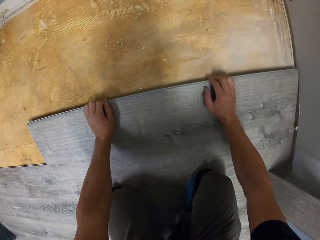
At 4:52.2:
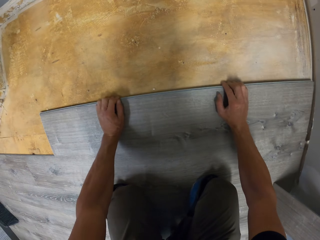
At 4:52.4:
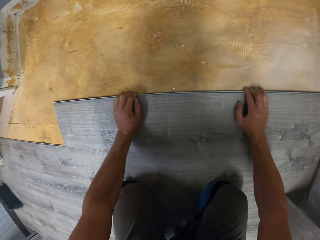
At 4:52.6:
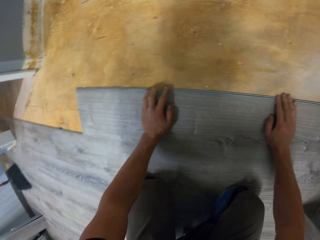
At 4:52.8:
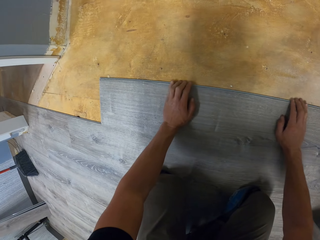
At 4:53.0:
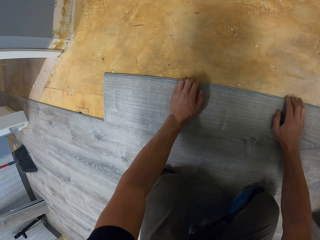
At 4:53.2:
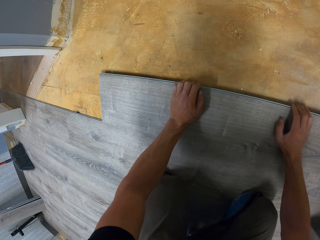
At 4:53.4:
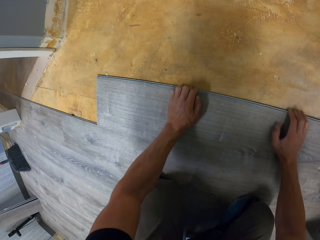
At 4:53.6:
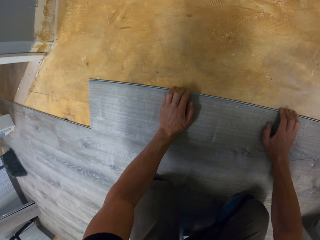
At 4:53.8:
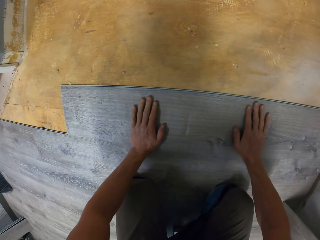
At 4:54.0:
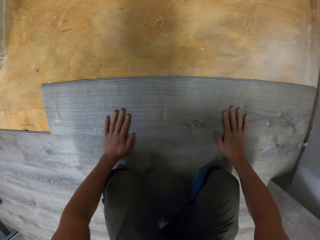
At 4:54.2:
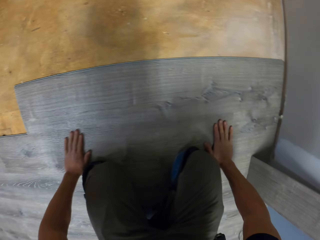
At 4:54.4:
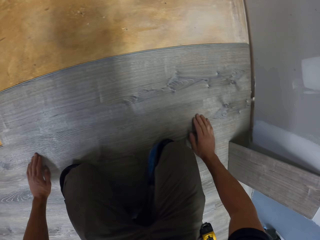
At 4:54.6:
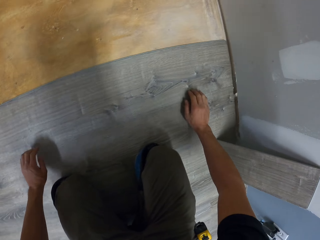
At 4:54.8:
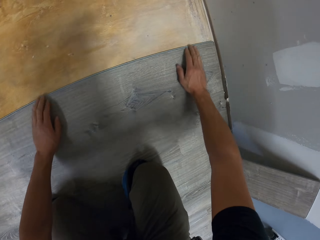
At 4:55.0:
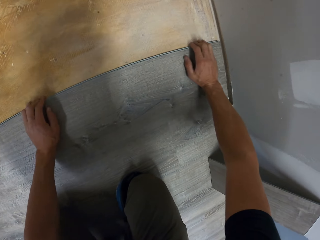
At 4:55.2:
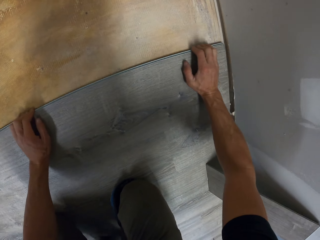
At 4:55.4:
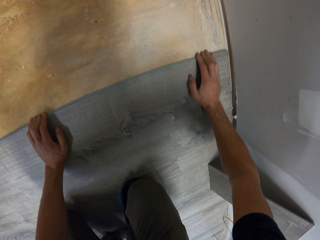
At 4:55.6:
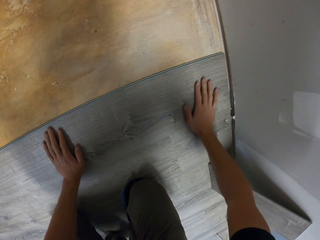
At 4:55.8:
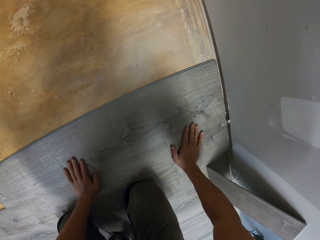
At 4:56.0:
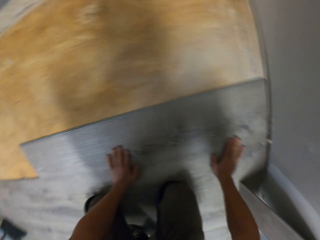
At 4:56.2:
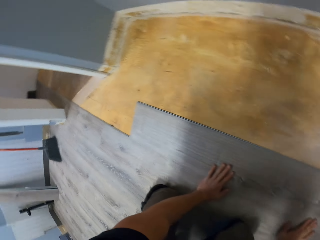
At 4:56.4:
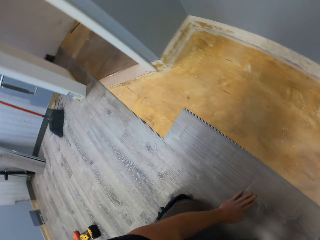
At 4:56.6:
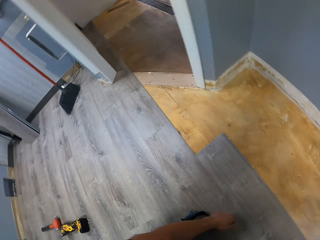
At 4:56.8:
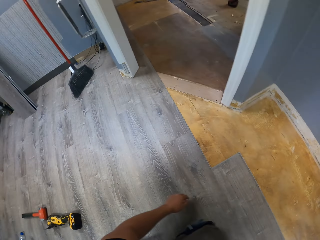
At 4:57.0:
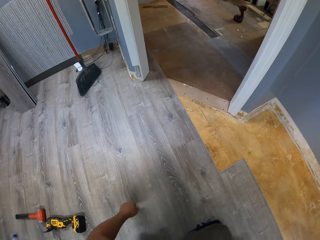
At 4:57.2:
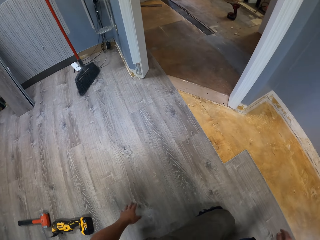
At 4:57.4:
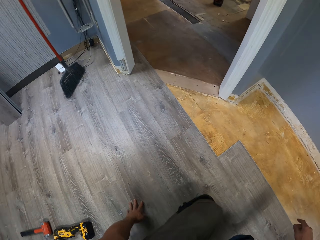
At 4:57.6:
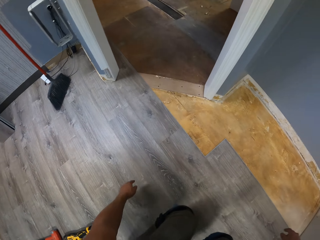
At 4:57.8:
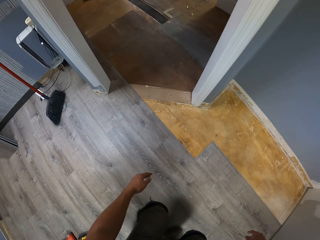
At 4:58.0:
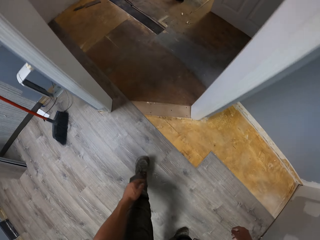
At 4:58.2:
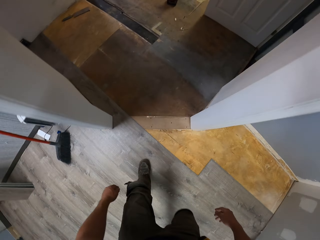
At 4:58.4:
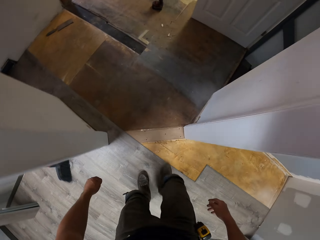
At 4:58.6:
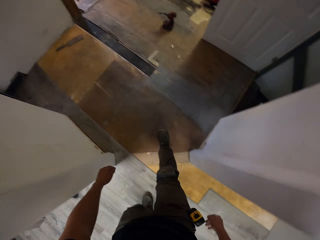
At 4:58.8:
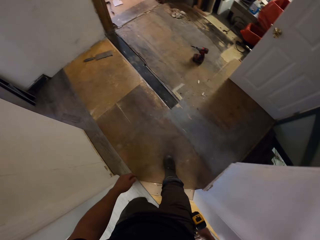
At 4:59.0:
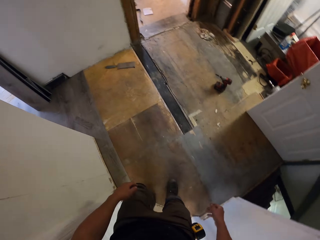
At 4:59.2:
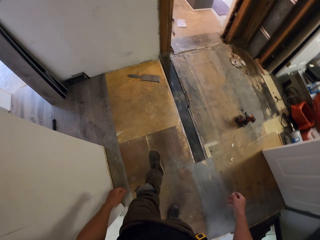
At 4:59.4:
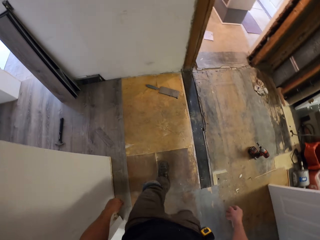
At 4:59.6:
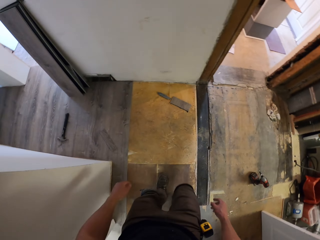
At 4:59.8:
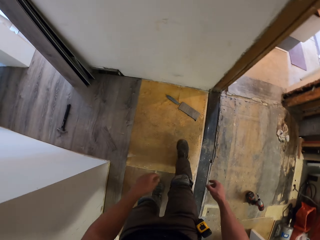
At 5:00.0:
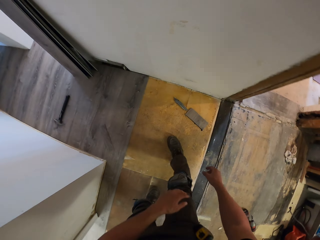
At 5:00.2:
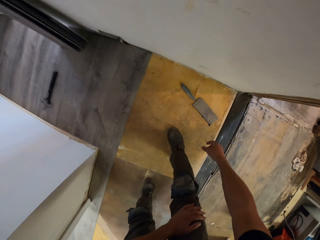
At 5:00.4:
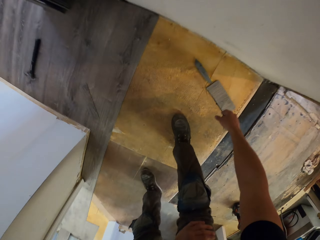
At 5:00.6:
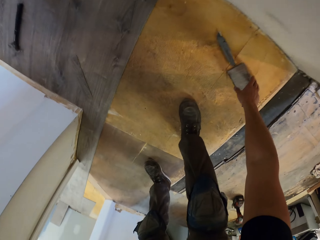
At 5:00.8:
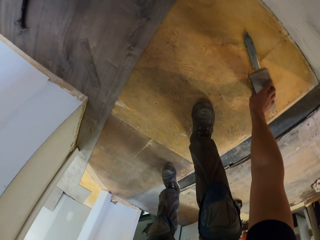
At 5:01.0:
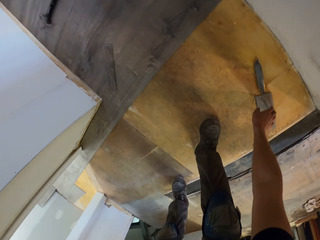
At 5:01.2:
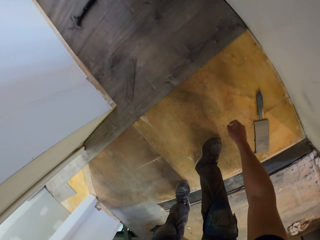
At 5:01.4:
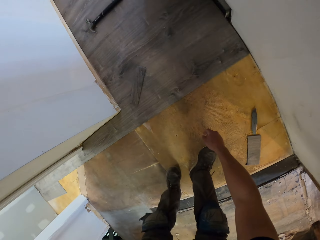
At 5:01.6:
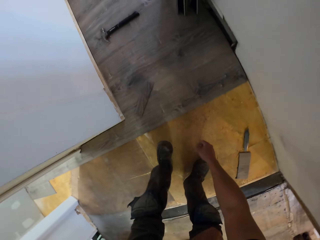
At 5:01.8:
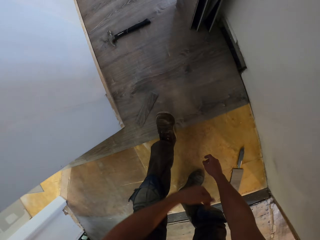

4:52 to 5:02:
The camera wearer moves both hands on the tiles. They fit the tile on the floor. They stand upright. They walk in the house.

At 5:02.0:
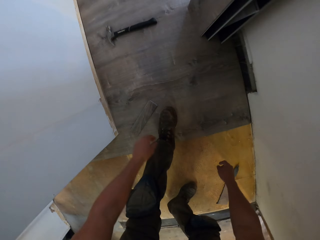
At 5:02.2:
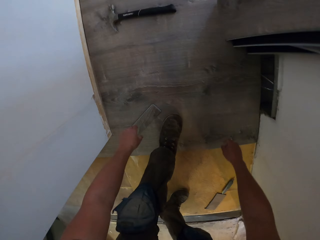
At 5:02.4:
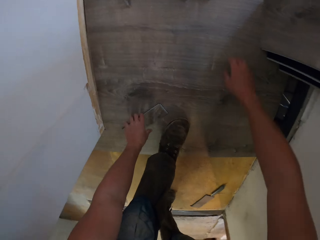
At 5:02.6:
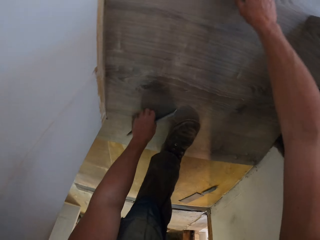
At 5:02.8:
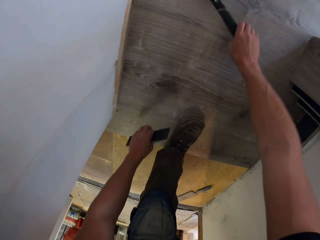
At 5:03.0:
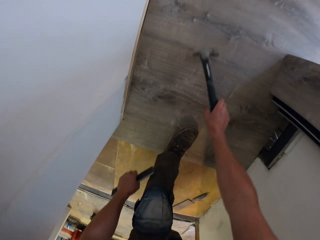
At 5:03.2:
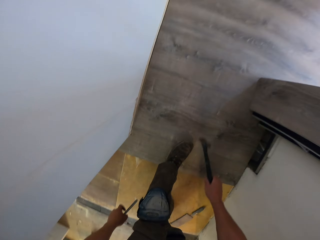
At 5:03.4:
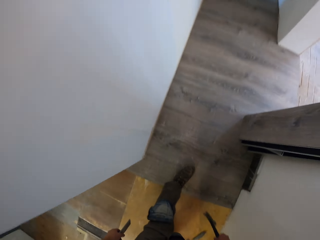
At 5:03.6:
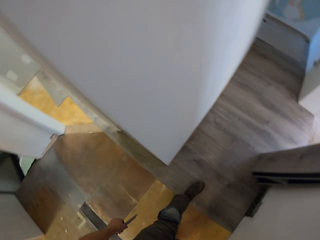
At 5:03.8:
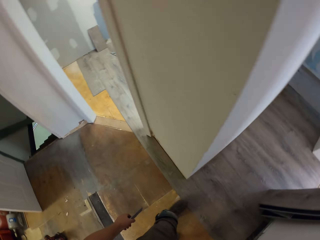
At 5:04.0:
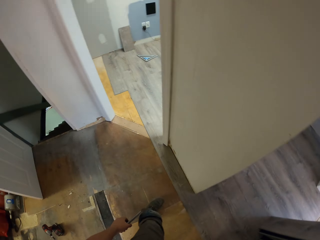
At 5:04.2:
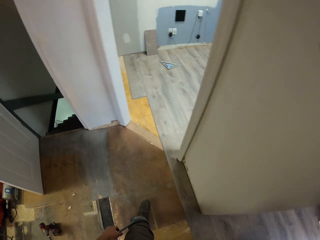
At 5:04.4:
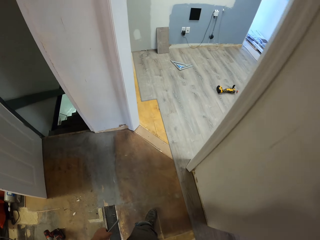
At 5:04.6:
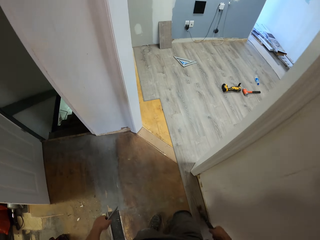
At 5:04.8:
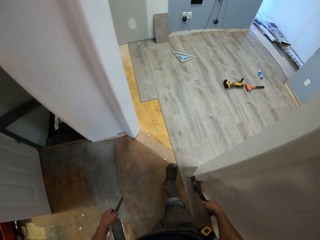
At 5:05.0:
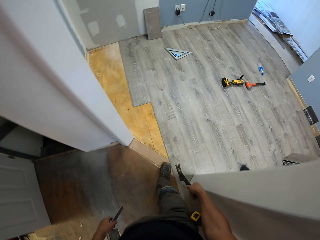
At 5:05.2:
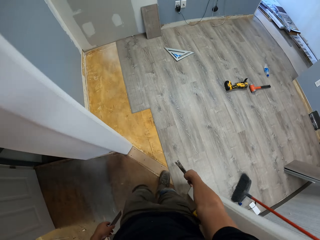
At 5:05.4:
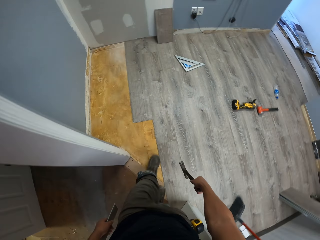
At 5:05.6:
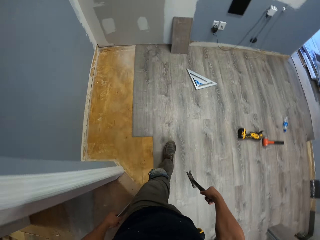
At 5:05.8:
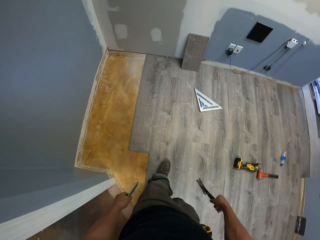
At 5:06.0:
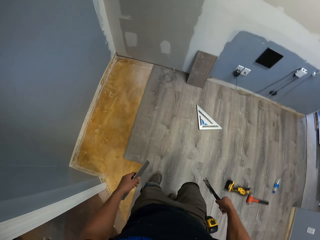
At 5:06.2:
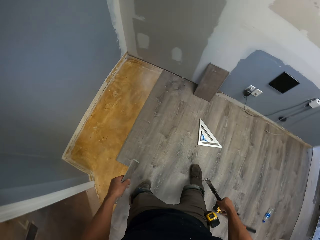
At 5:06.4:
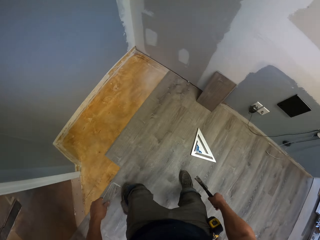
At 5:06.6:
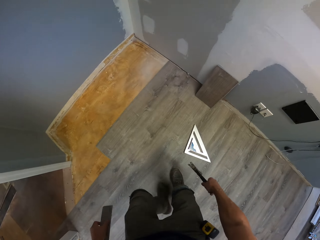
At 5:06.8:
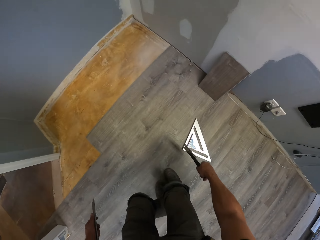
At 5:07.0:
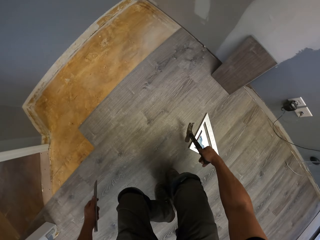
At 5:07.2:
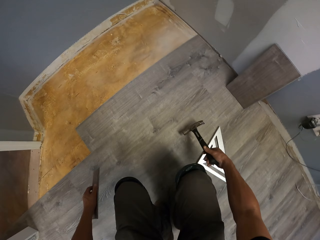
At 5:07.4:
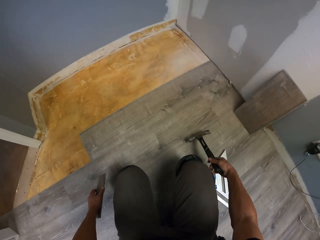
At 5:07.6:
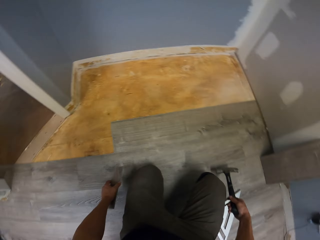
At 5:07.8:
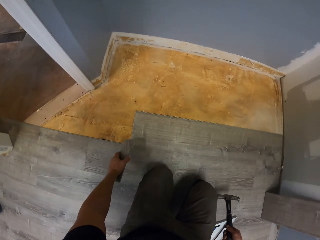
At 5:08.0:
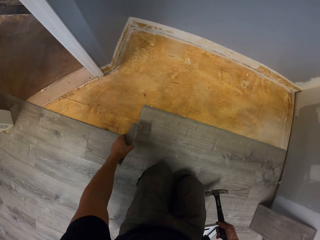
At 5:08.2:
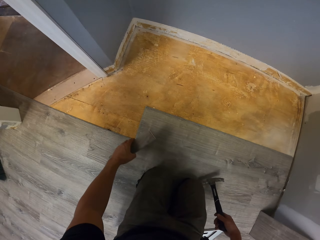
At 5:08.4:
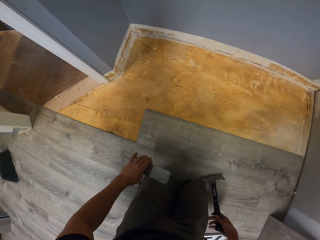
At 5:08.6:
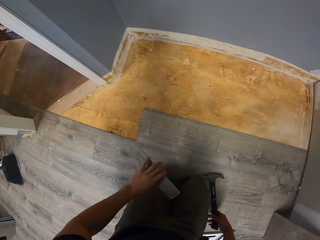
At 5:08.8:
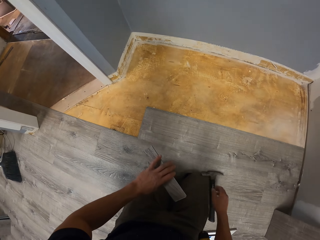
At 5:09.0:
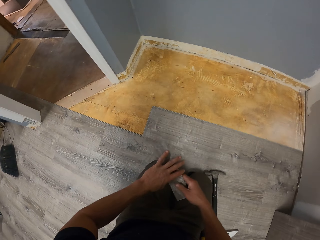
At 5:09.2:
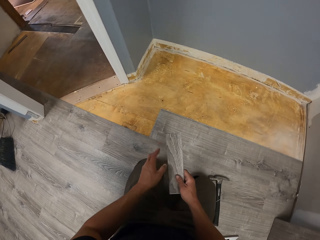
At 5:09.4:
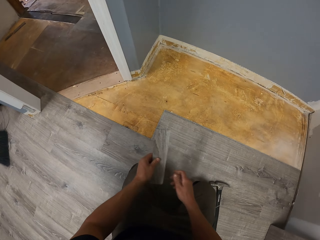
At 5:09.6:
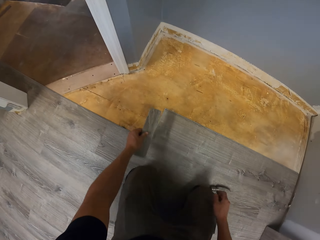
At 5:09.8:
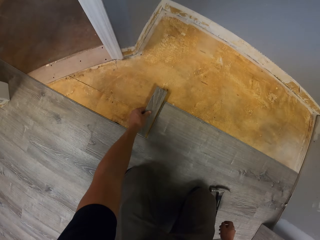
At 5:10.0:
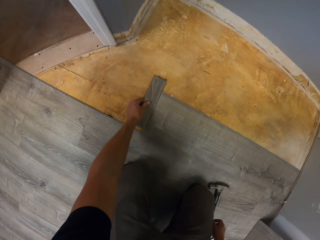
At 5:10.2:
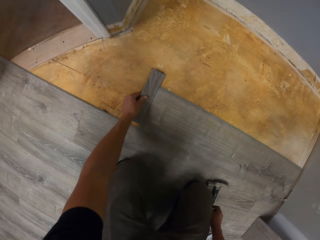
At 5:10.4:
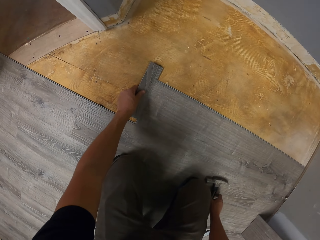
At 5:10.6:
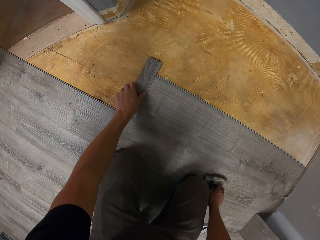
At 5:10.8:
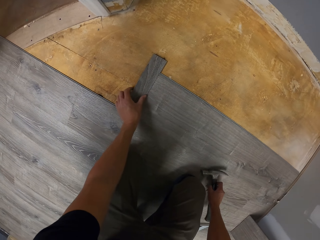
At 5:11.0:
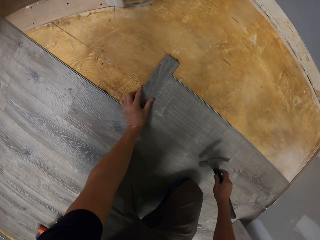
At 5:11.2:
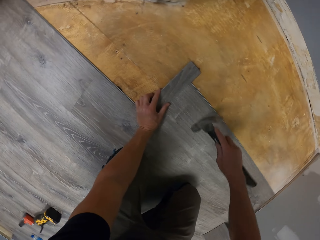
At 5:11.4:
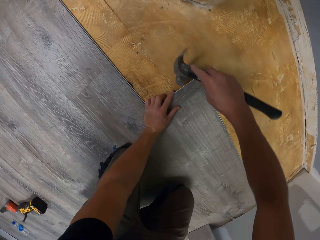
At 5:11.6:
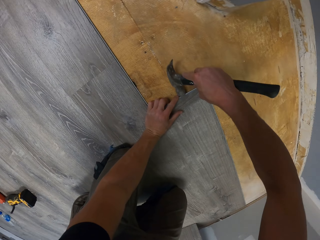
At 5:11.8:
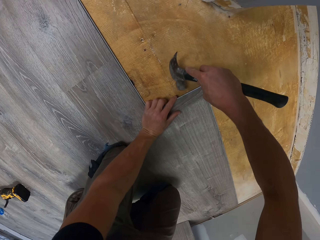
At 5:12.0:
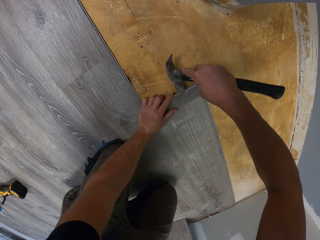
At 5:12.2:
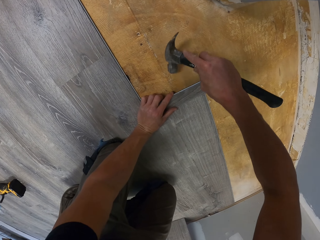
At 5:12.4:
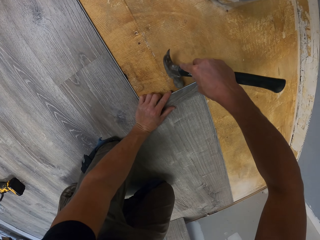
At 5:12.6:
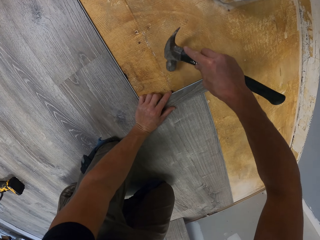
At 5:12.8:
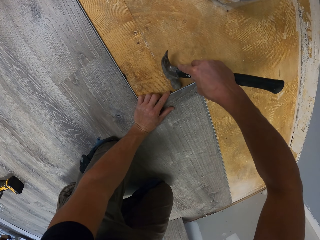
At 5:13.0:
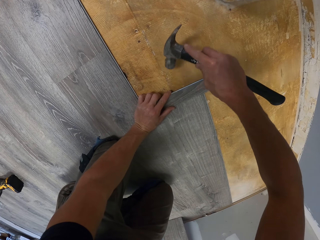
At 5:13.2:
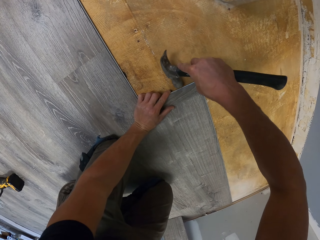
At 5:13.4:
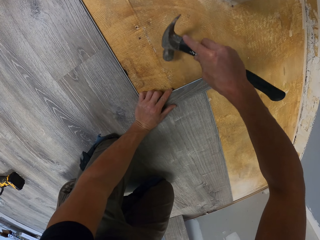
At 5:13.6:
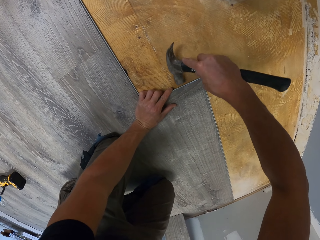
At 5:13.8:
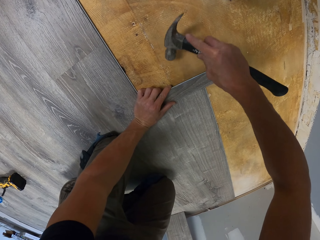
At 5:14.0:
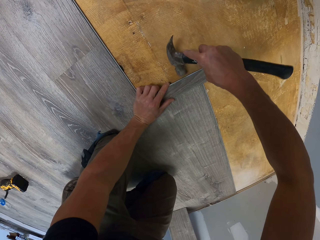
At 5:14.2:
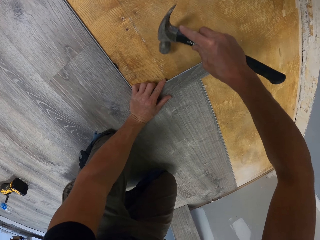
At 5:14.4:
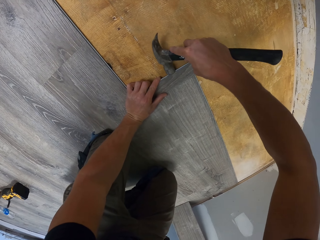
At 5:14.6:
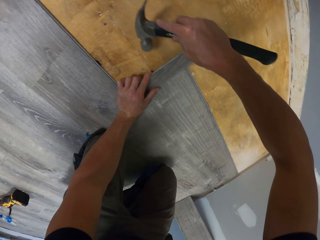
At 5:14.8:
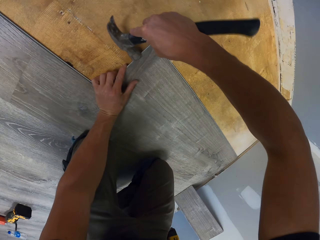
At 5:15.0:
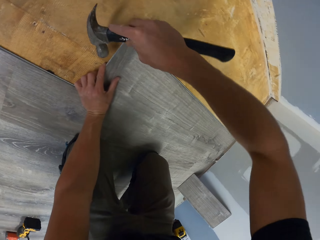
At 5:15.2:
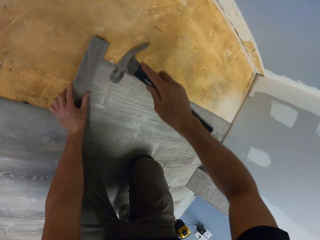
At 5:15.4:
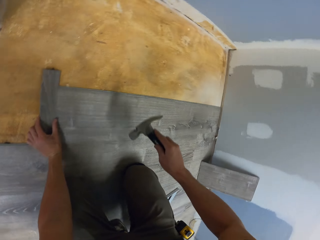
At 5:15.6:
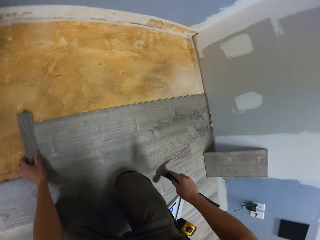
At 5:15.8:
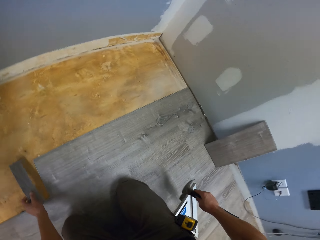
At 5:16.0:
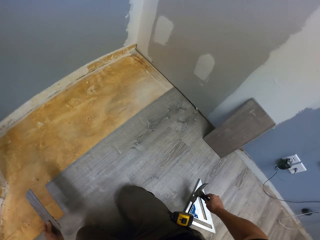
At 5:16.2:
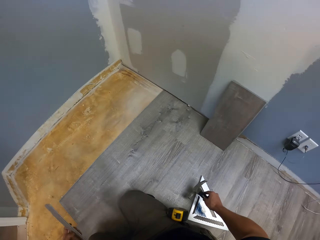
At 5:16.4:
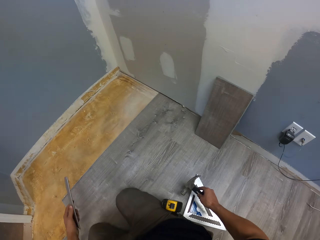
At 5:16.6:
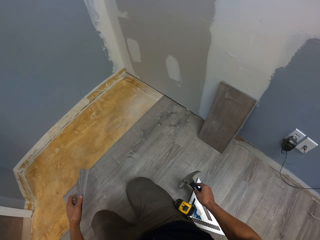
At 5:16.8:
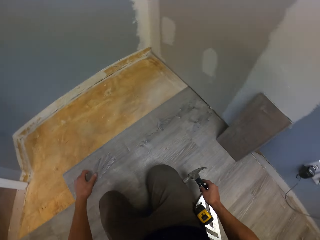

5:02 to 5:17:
The camera wearer picks a piece of tile with the left hand and picks a claw hammer with the right hand. They walk in the house. They kneel on the floor. They drop the claw hammer on the floor. They hold the tile with the right hand. They swing the left hand. They pick the claw hammer with the right hand. They drop the tile on the floor. They hit the hardwood tile using the claw hammer to fix it. They swing the right hand. They drop the claw hammer on the floor.
